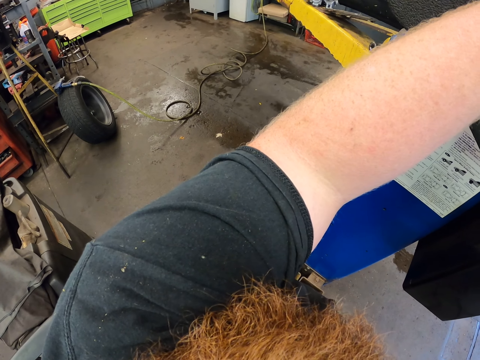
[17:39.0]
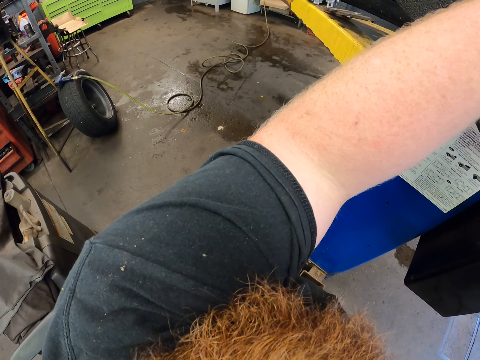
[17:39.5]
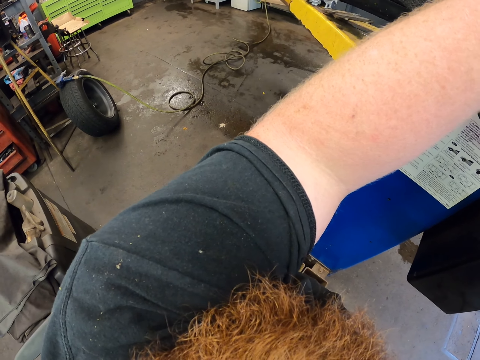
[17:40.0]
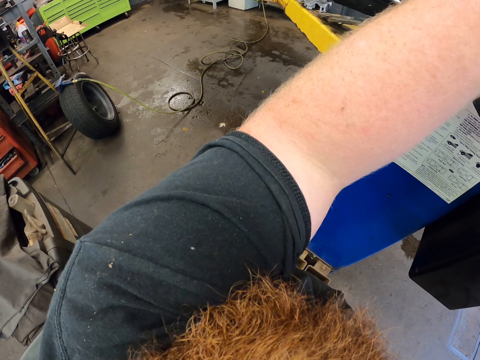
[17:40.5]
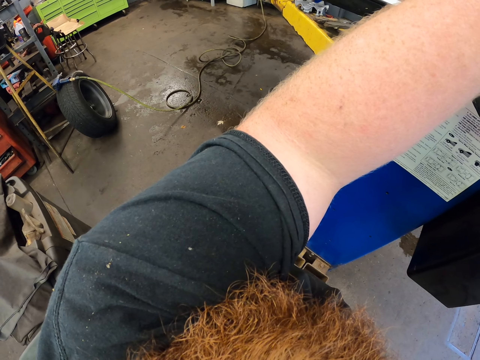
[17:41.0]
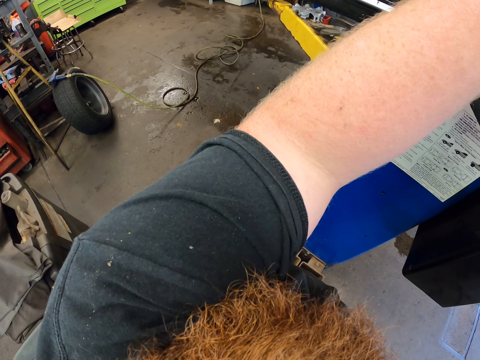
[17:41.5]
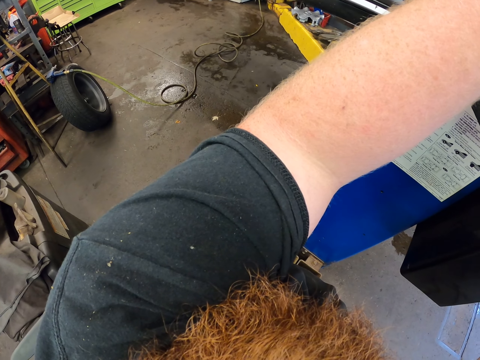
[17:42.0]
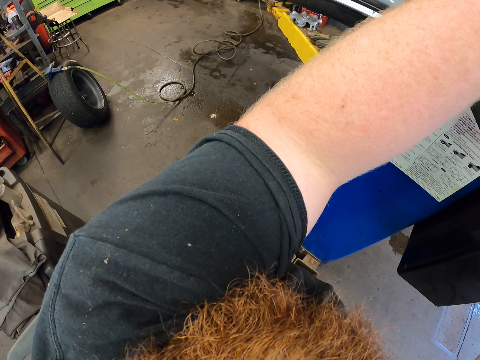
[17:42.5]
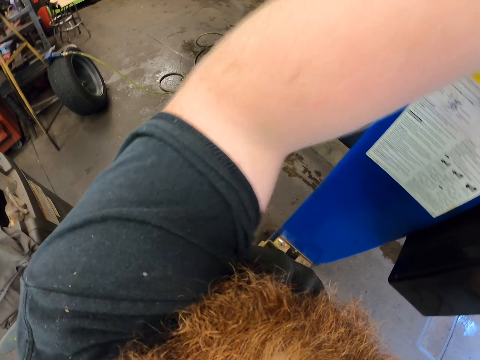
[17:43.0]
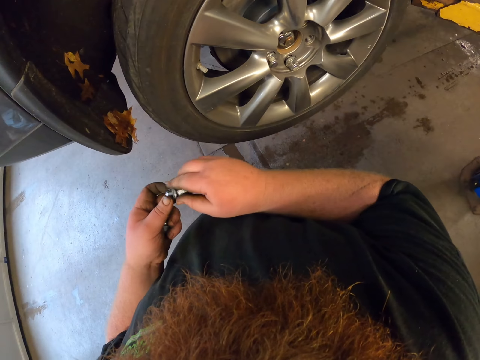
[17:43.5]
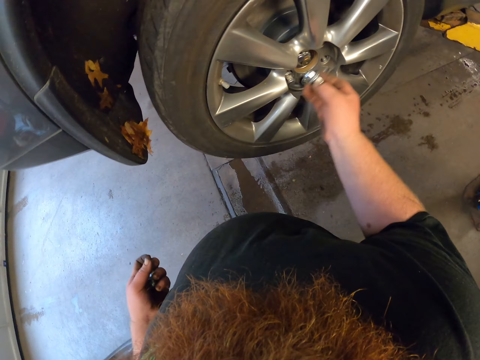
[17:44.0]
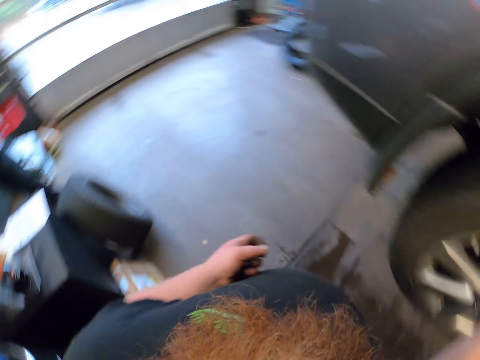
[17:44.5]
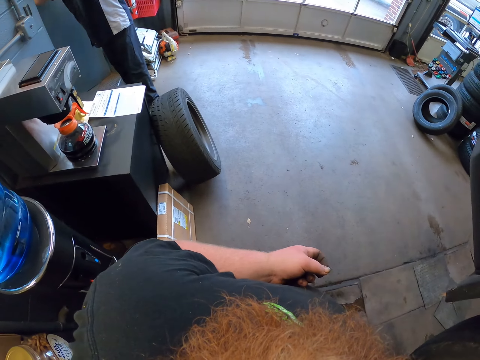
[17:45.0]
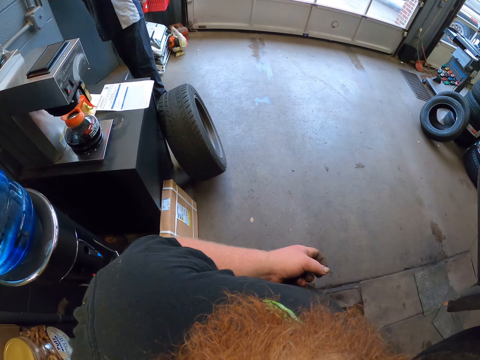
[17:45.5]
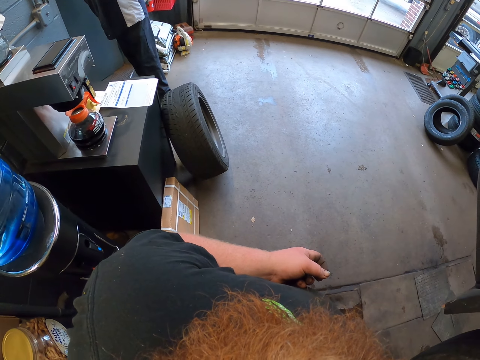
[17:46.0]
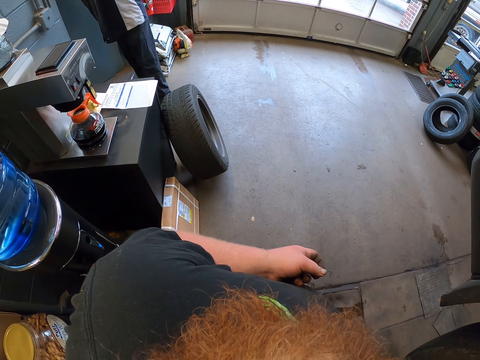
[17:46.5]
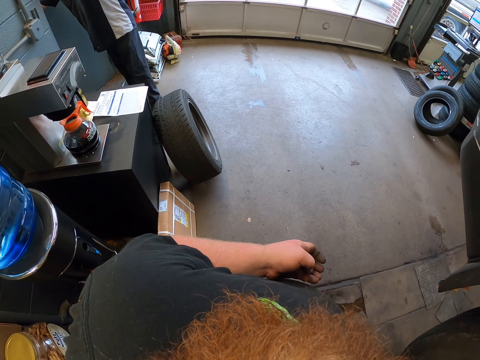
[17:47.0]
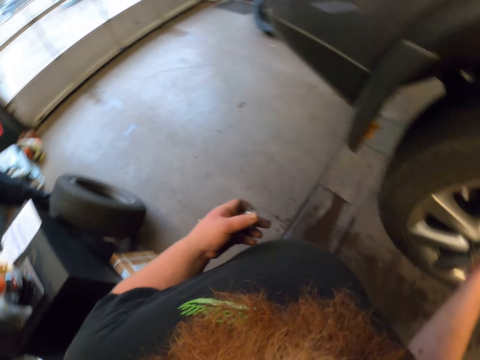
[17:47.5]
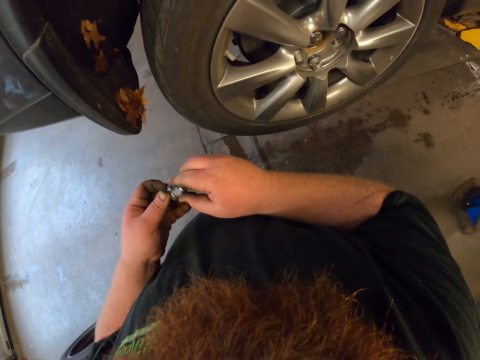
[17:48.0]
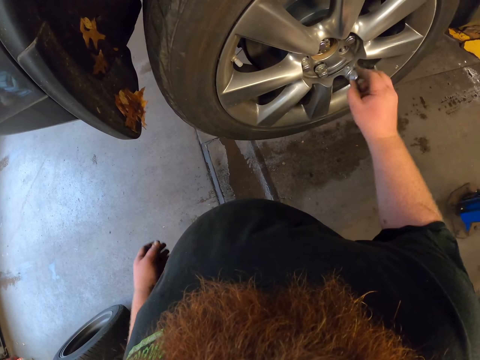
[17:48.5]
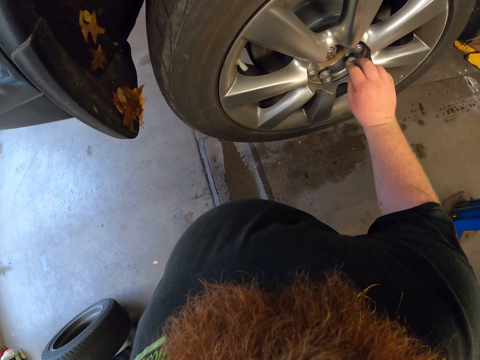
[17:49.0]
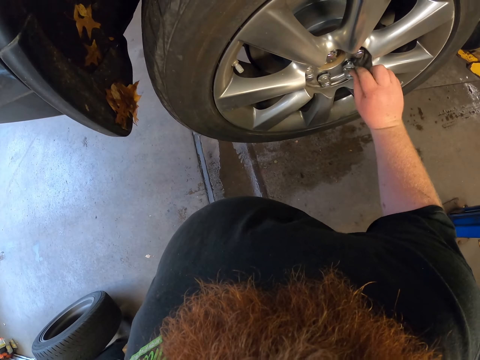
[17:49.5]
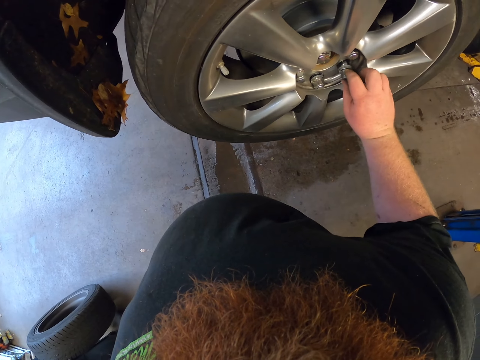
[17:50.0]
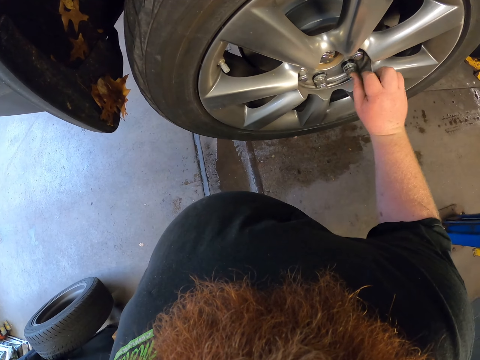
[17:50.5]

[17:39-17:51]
The camera wearer lowers the hands. They touch a nut. They fix a bolt on the wheel. They fix the nut on the car wheel.

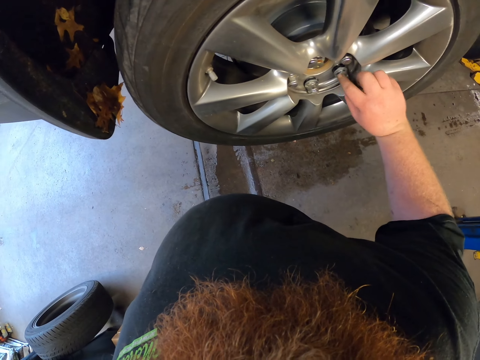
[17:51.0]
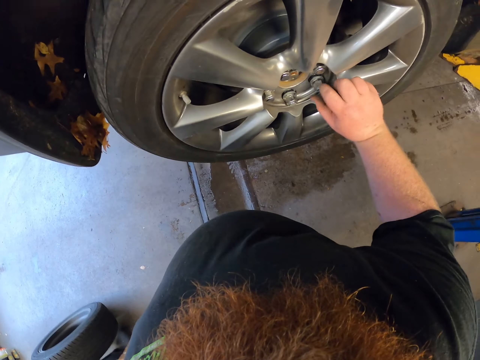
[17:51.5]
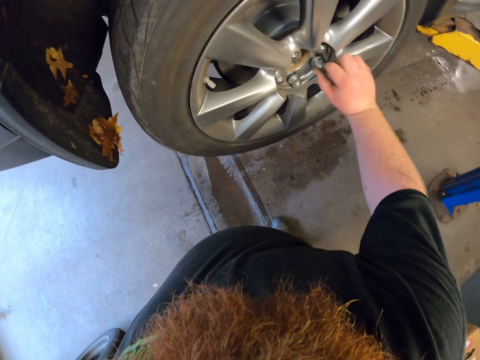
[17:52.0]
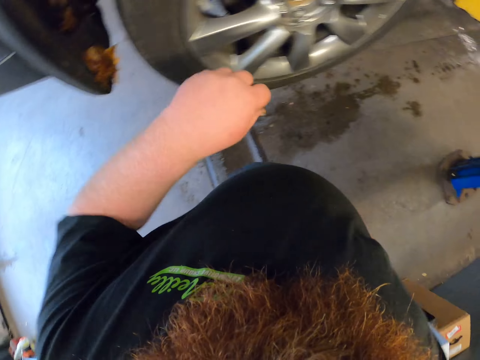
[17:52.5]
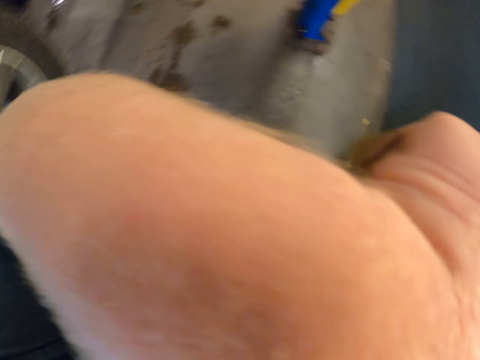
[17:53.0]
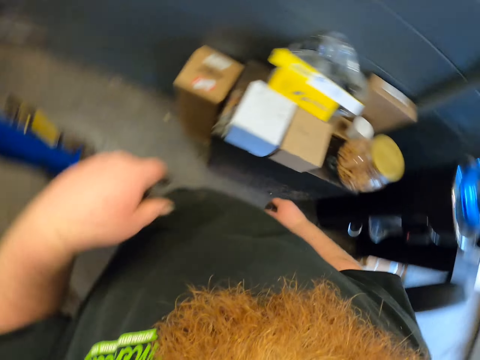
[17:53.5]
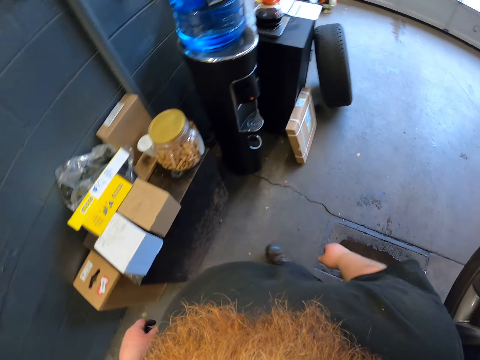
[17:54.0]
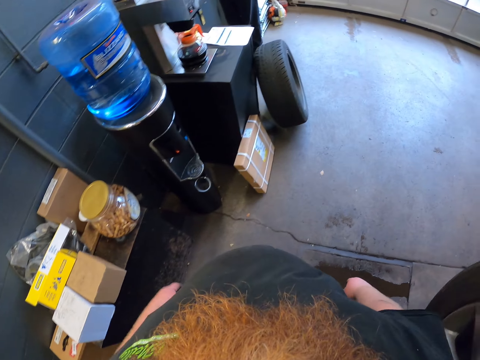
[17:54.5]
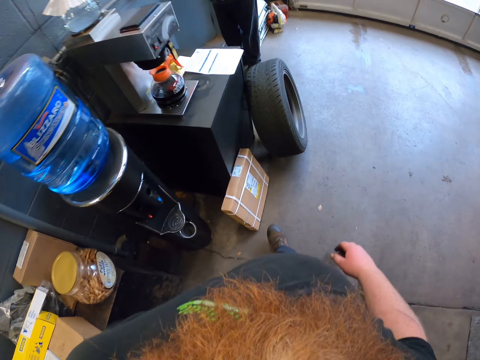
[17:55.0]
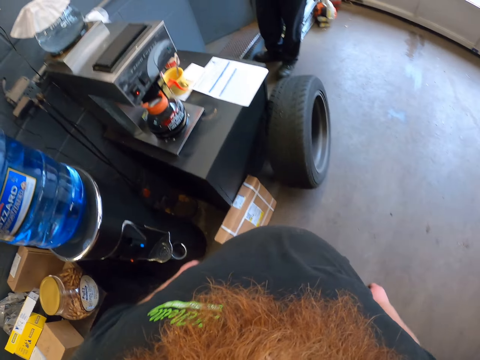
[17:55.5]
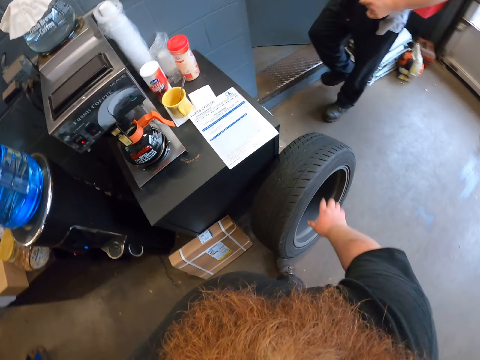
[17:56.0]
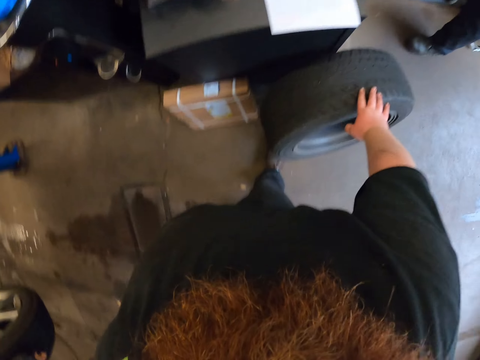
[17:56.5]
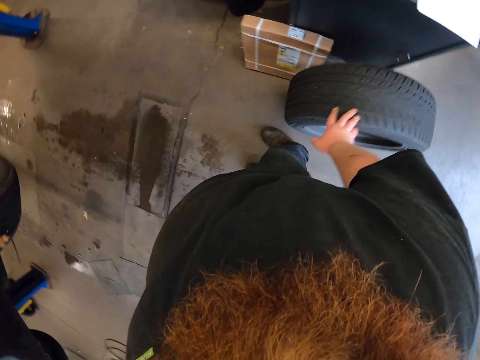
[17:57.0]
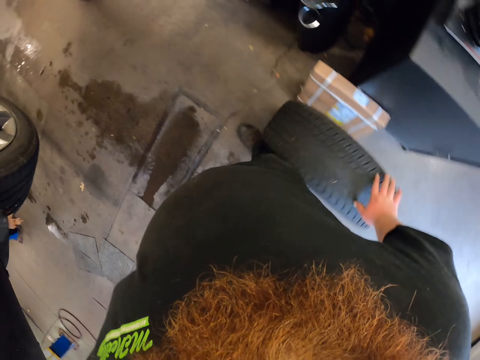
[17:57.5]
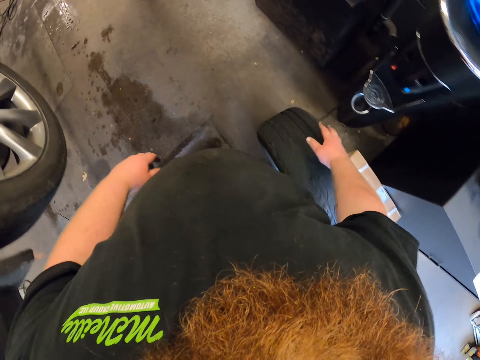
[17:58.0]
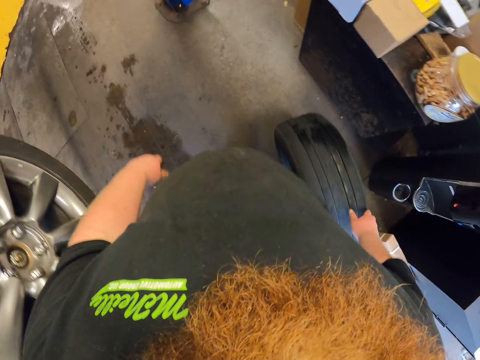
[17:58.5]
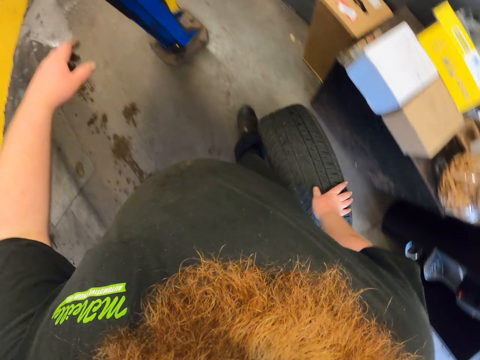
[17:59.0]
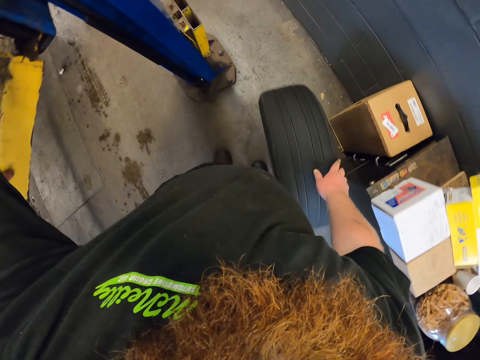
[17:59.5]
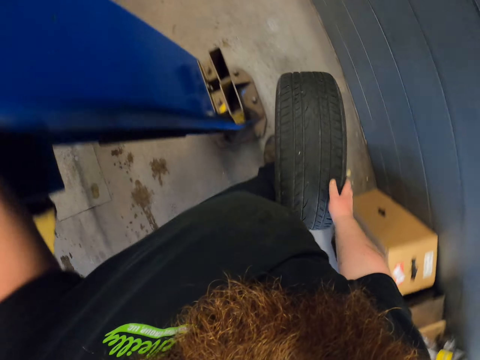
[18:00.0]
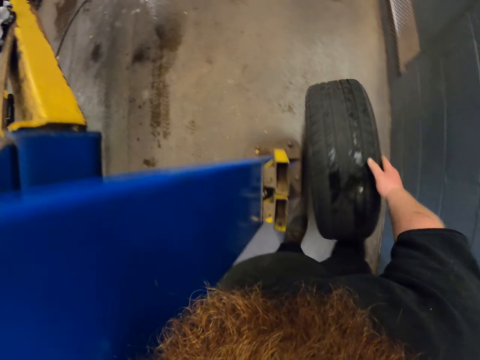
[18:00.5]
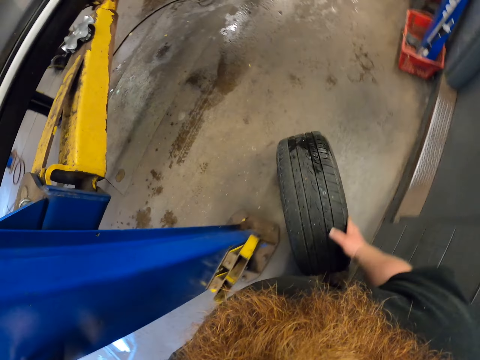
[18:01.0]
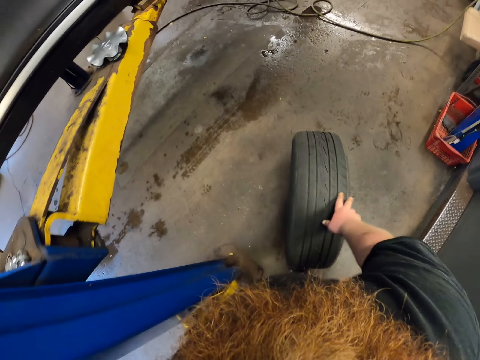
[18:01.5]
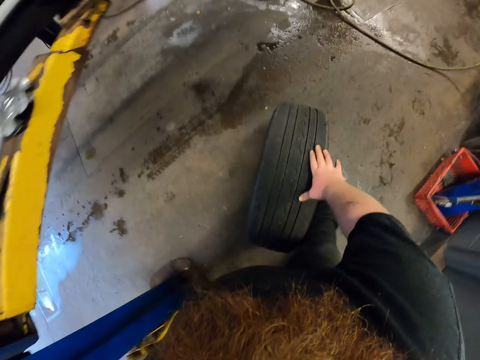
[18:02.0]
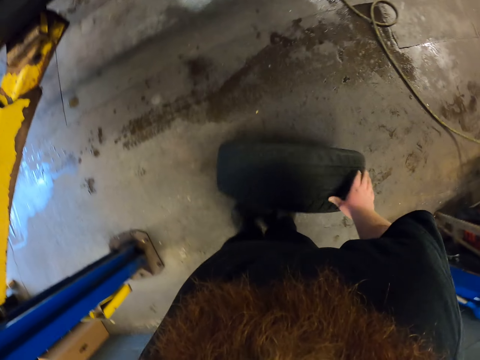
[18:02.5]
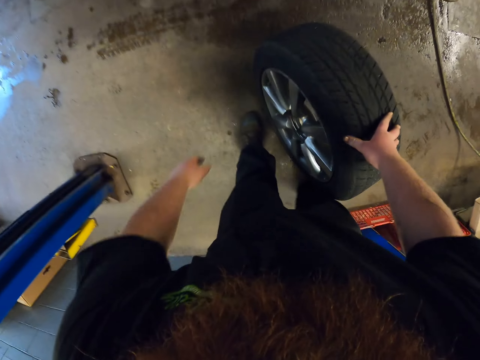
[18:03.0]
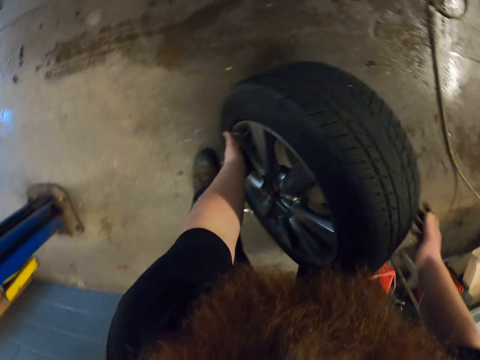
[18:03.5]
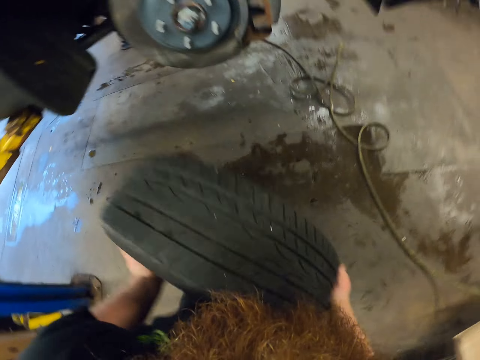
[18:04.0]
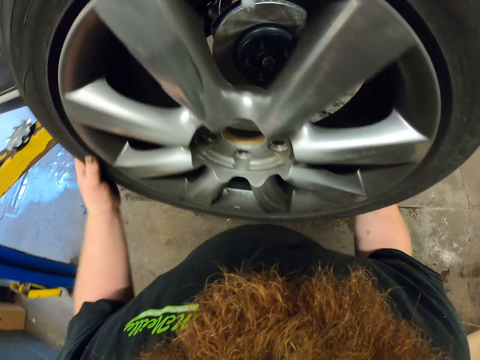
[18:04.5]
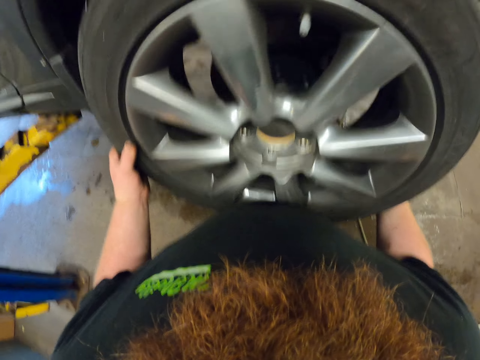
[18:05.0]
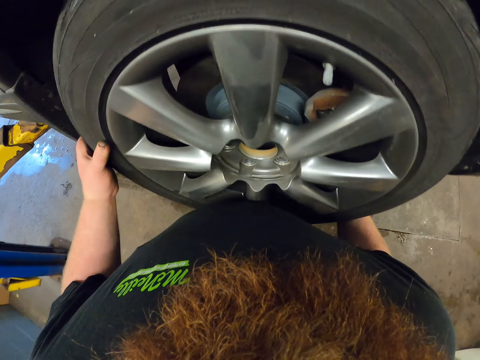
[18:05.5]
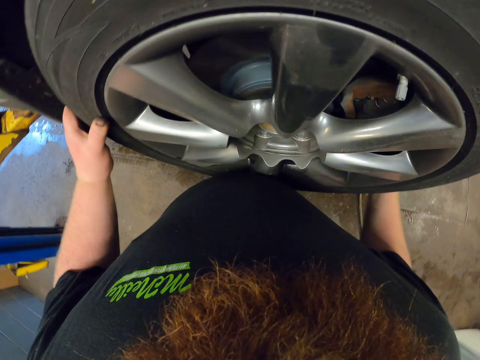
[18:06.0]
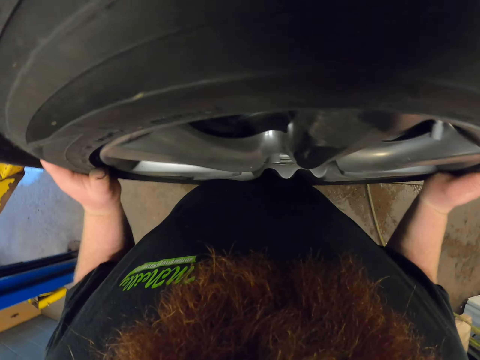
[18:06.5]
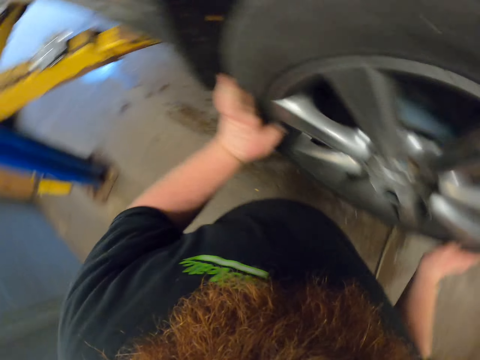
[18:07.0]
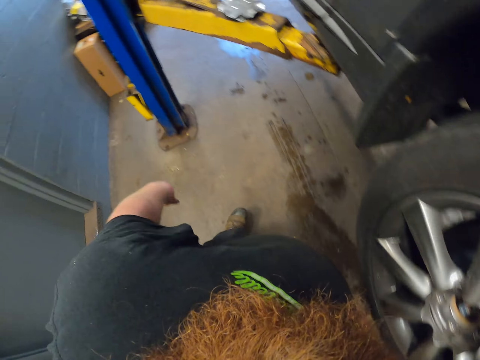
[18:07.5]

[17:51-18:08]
The camera wearer tightens a bolt. They lift up the hand and lower the hand. They walk around the garage. They roll the wheel. They touch the car lifter. They roll the wheel. They lift up the car wheel. They fix the car wheel on the wheel hub.
